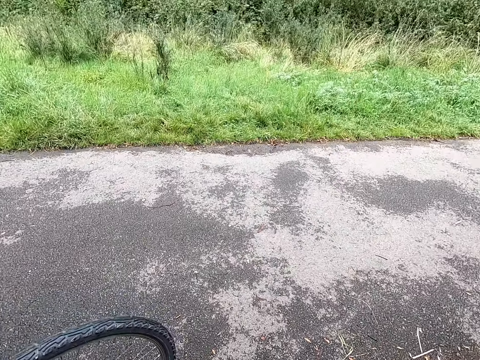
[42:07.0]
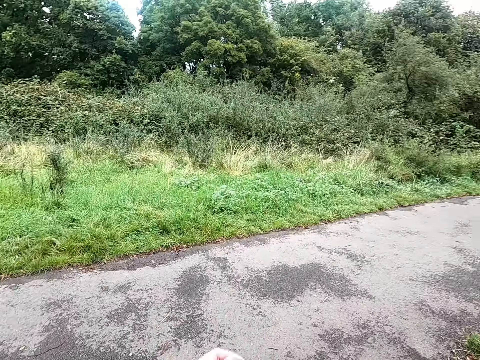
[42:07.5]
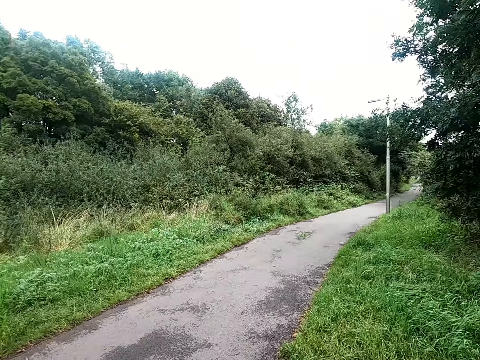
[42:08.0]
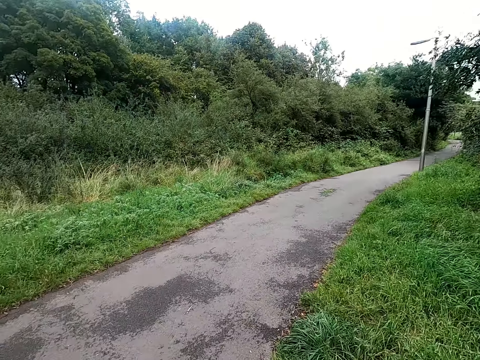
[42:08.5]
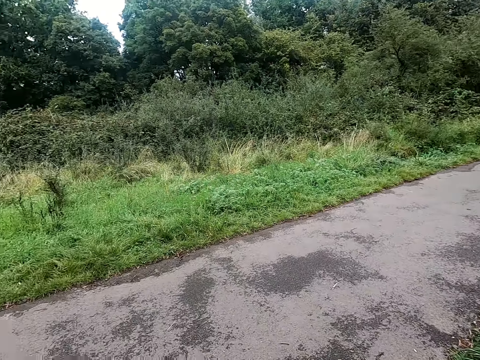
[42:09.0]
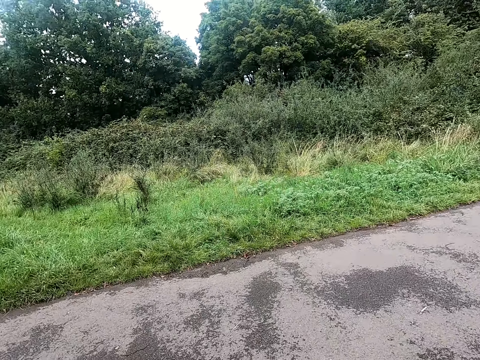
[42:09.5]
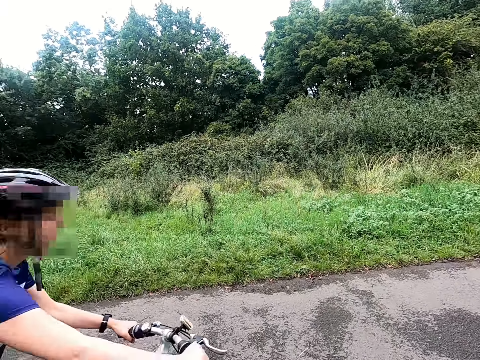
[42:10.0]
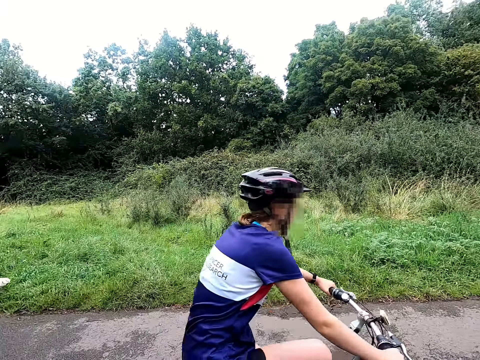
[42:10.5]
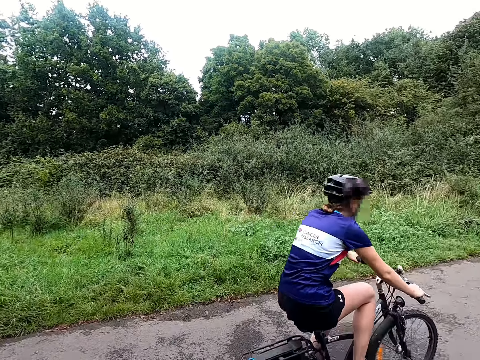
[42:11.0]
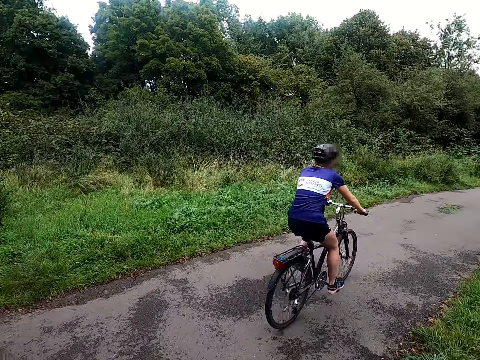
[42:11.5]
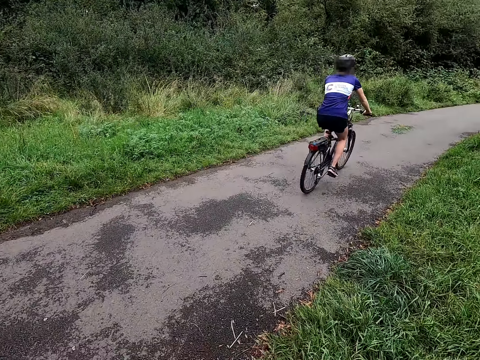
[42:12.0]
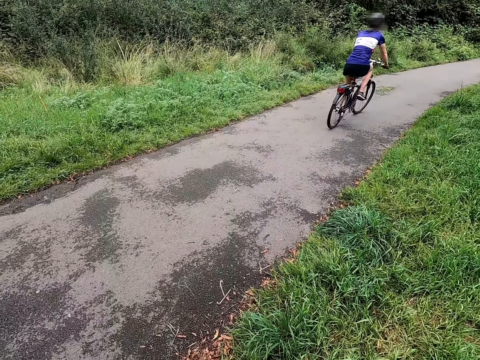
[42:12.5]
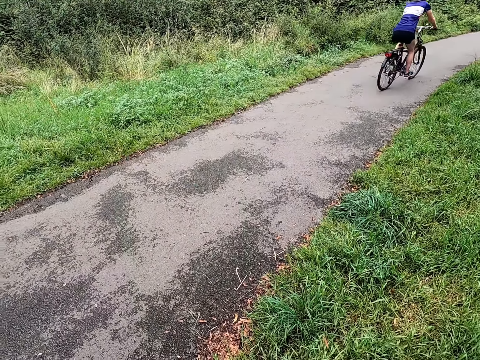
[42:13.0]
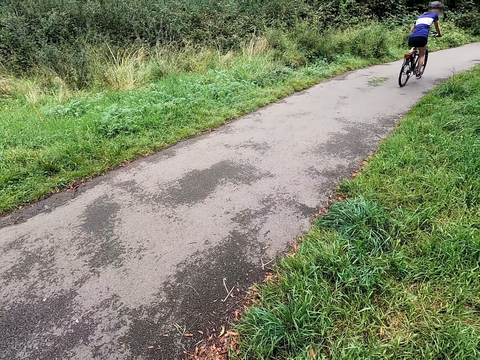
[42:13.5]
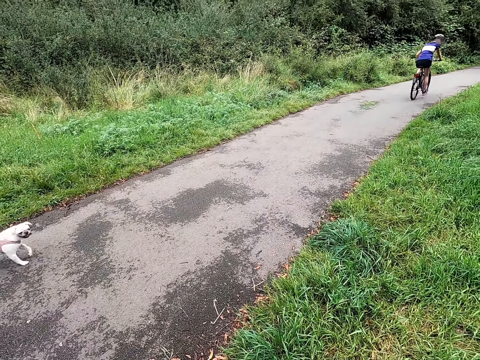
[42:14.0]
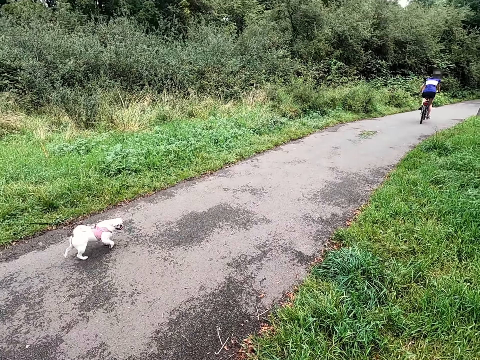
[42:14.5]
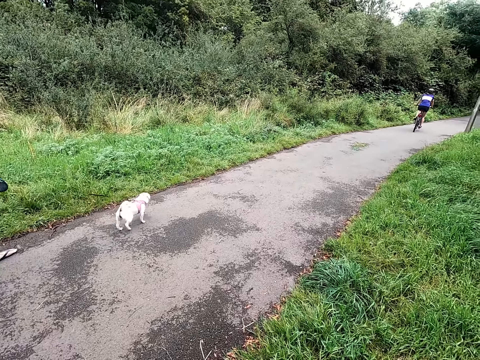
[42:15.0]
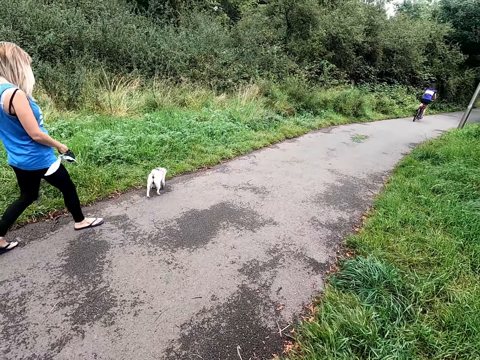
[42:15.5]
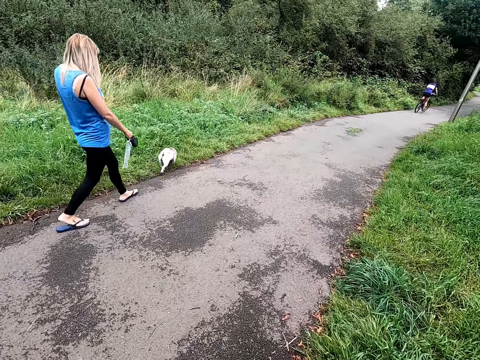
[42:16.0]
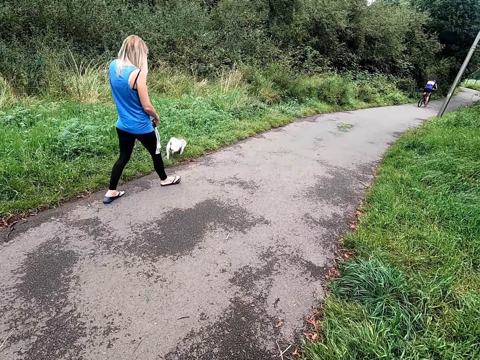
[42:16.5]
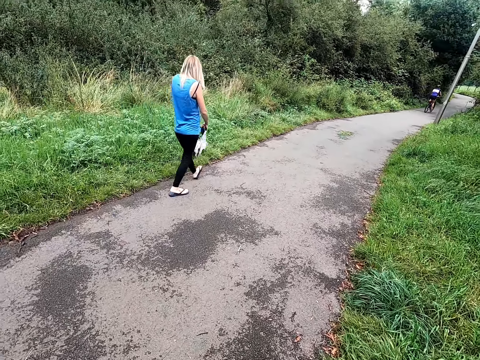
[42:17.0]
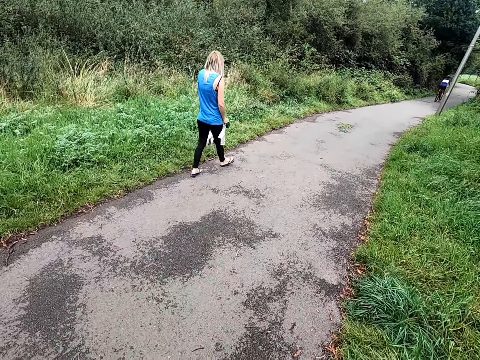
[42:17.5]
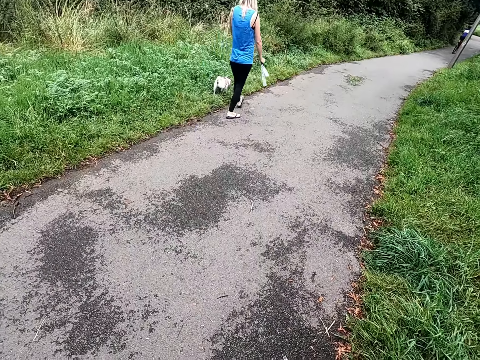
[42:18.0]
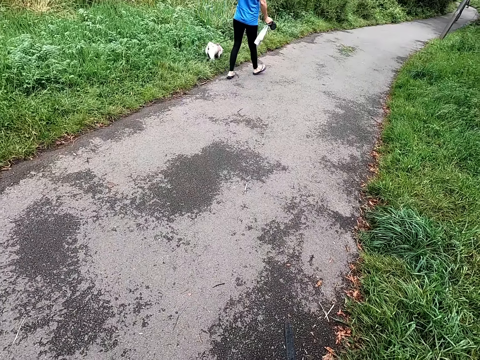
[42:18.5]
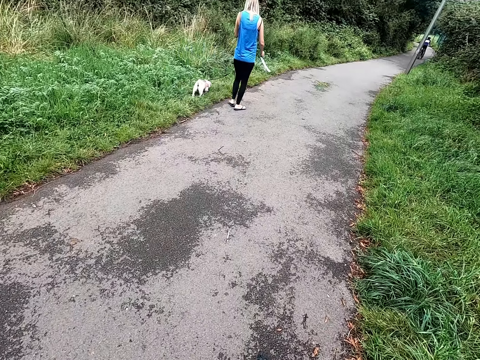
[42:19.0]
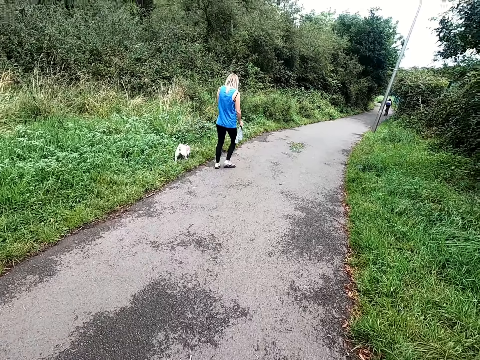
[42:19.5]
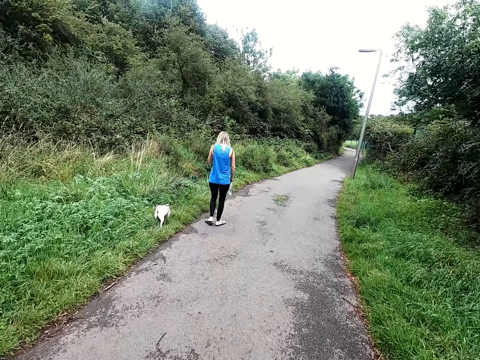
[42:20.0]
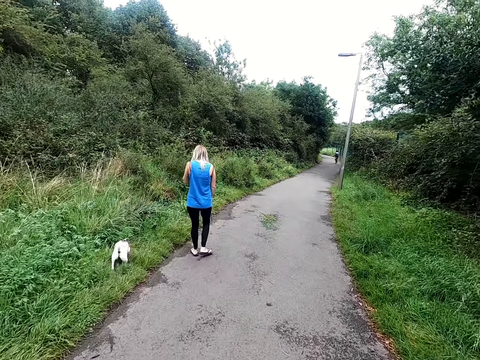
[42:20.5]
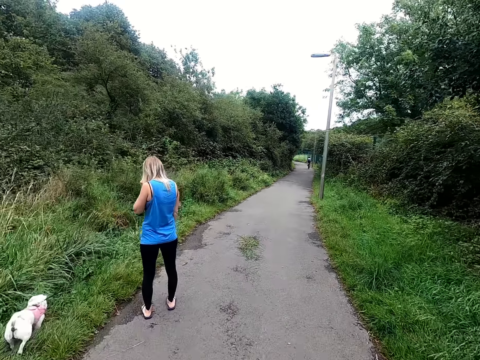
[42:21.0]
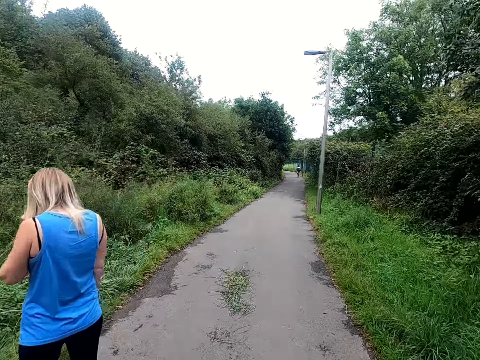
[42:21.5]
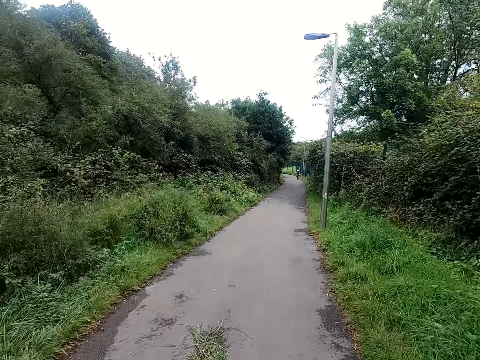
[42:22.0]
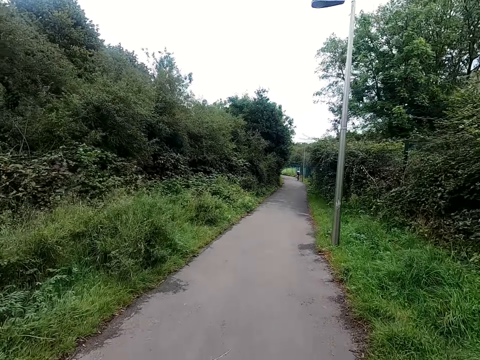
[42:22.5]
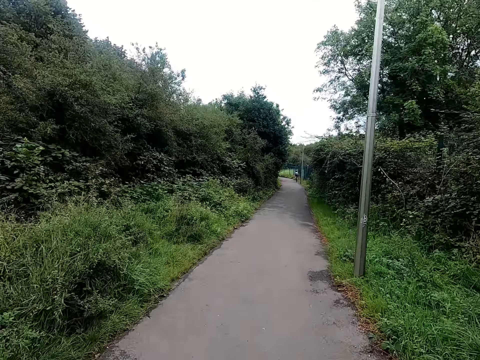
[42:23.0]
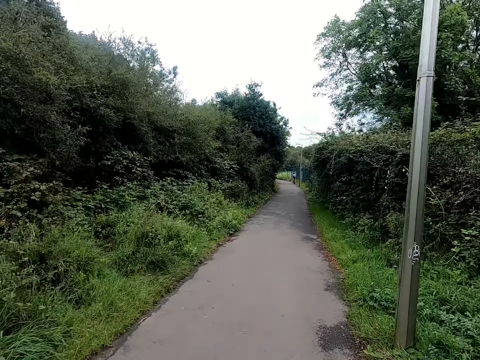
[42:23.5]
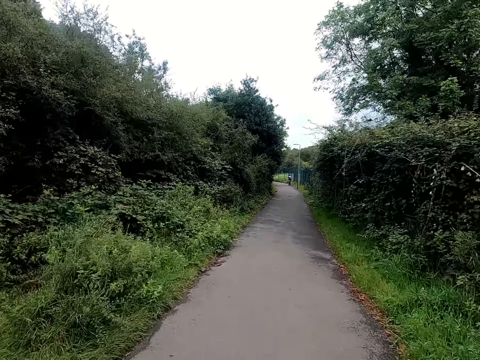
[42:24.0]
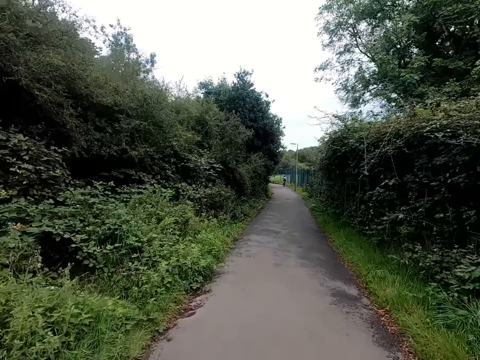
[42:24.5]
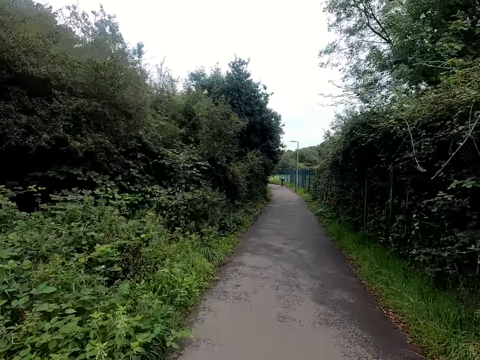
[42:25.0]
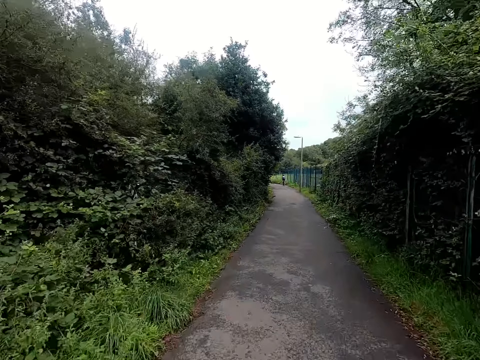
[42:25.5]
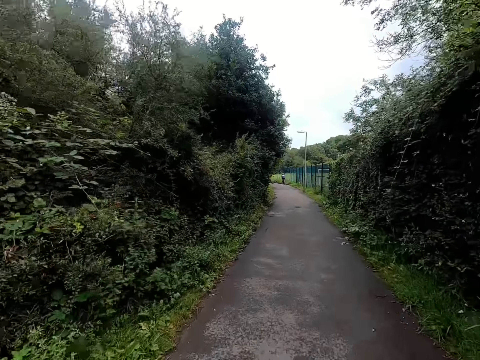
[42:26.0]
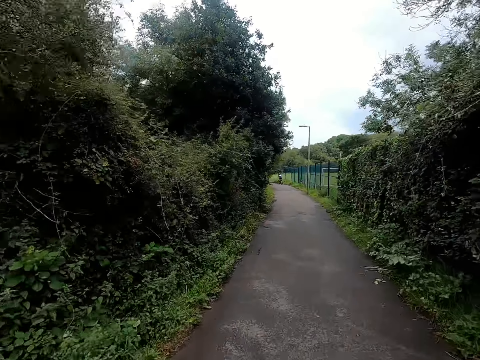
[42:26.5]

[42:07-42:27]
A woman rides past the camera wearer on a bicycle. Another woman walks a dog past the camera wearer on the road. The camera wearer rides the bicycle on the road. They ride past the other woman and the dog on the bicycle.

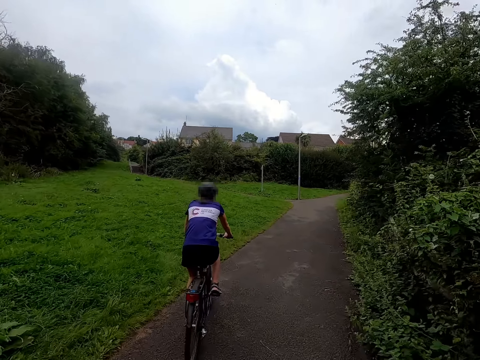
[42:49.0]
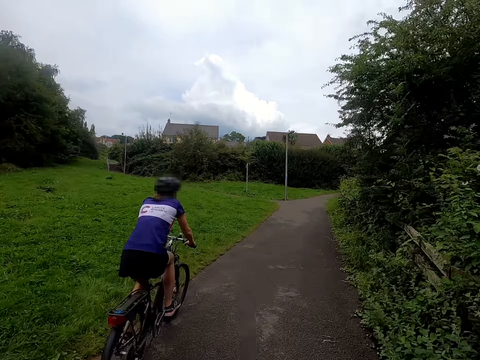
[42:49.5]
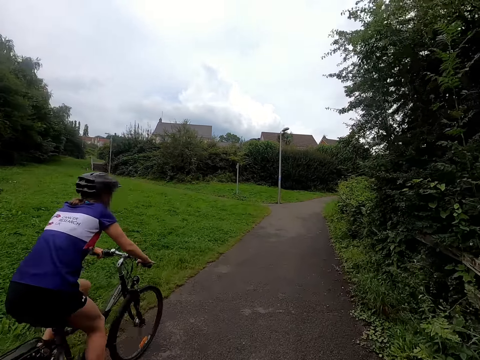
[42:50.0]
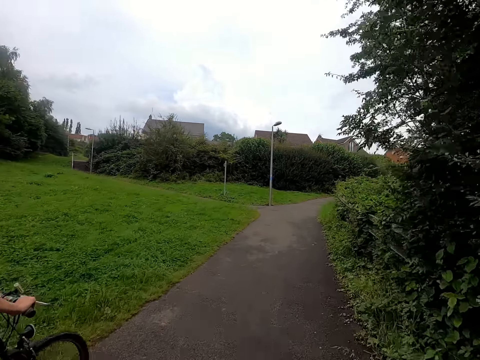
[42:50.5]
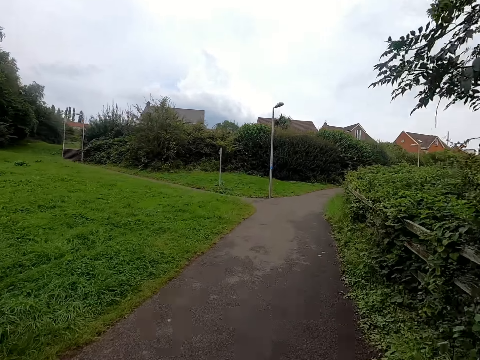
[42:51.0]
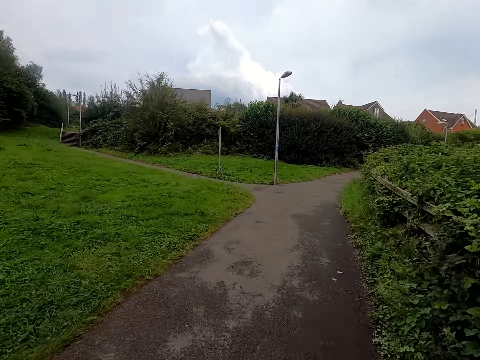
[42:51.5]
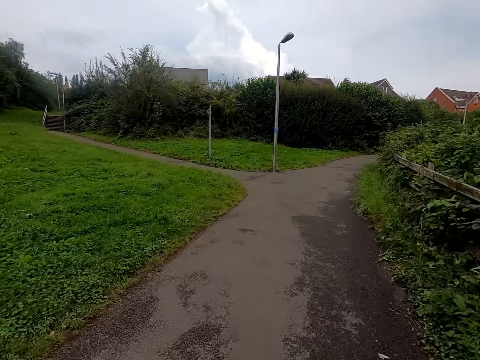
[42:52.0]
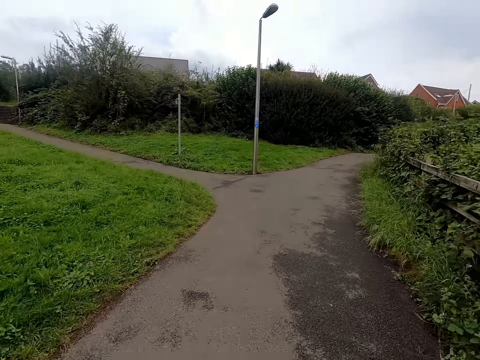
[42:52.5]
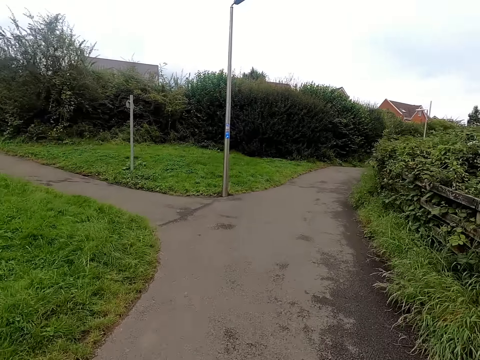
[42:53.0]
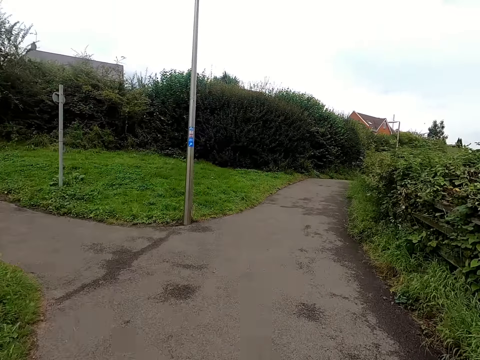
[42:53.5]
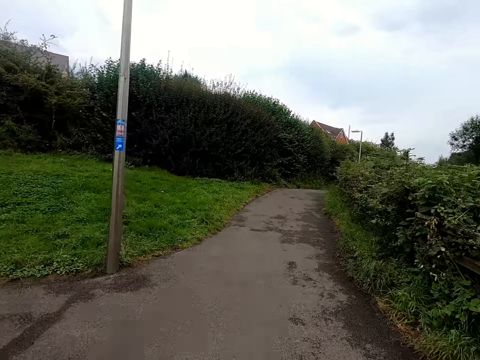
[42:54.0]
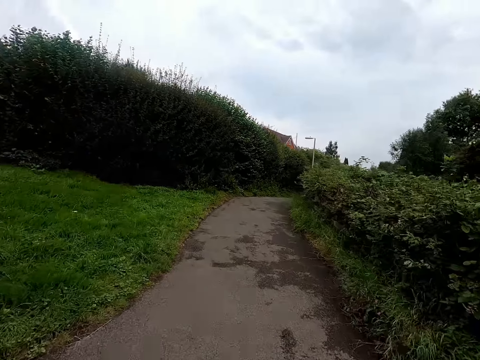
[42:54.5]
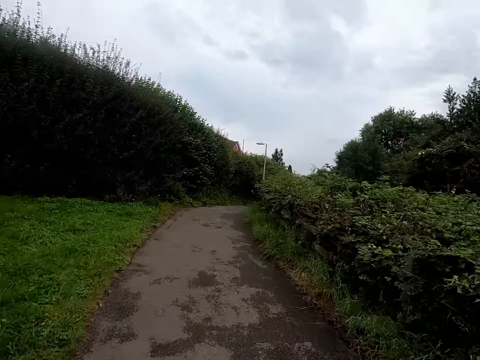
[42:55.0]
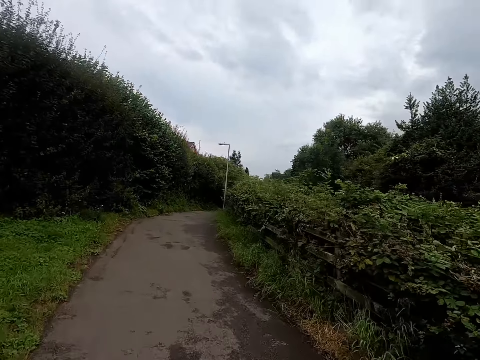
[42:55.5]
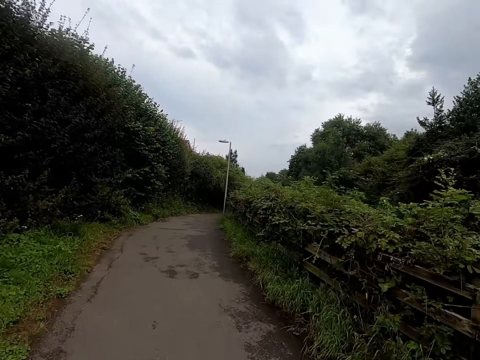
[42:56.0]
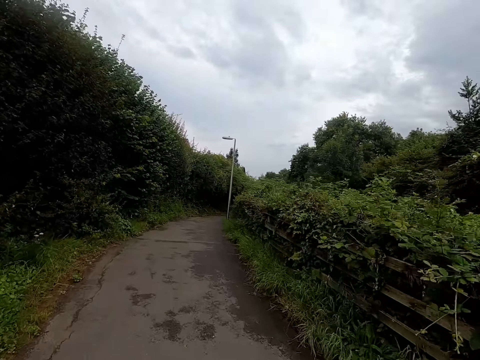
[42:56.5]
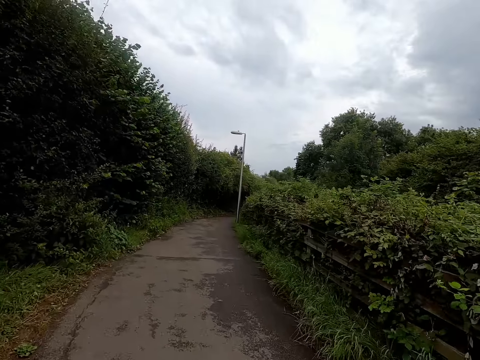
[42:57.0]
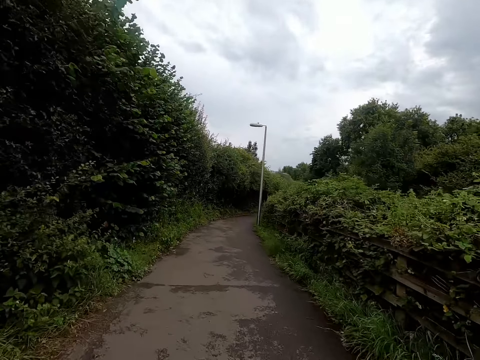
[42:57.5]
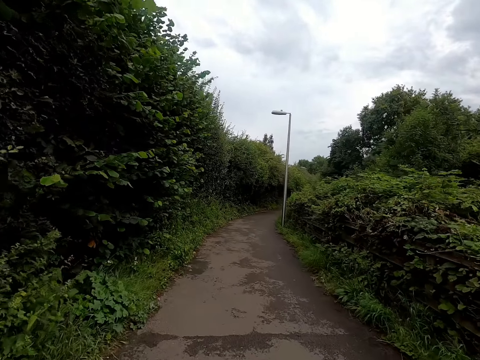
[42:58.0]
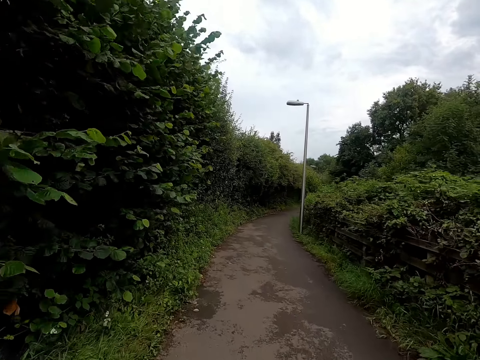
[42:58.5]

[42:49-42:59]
The camera wearer rides past a woman on the bicycle on the road.
